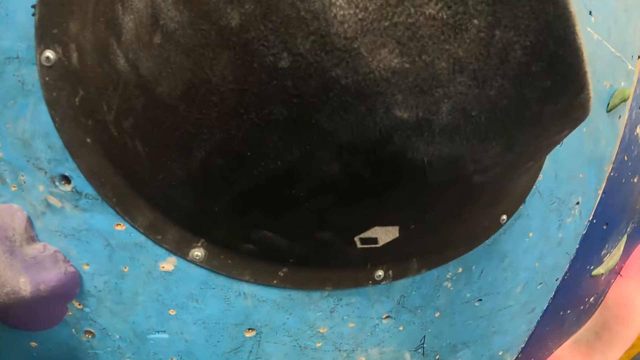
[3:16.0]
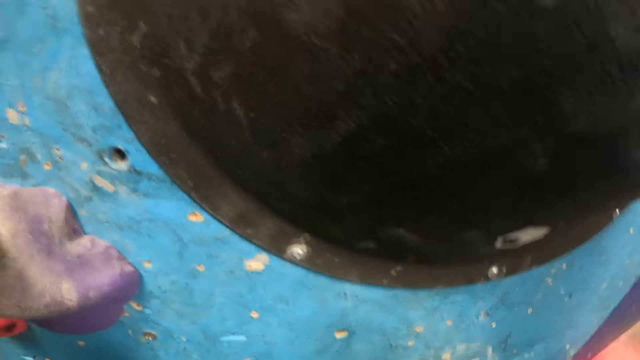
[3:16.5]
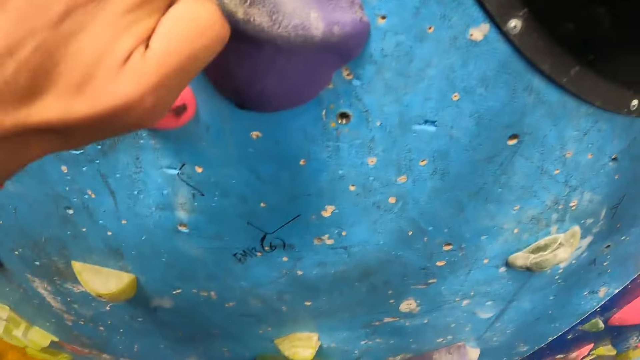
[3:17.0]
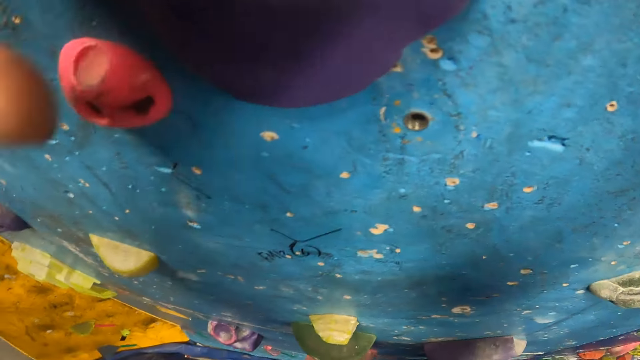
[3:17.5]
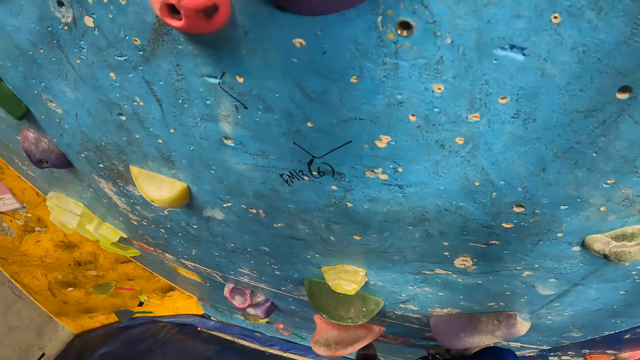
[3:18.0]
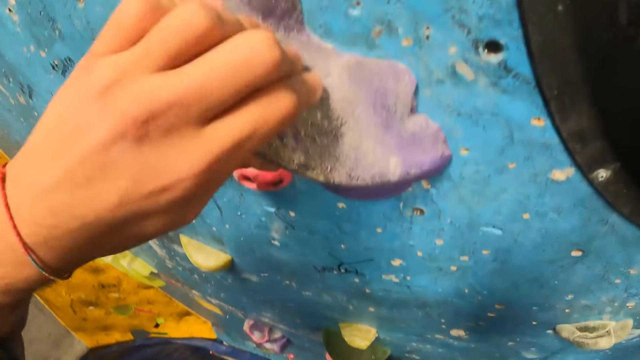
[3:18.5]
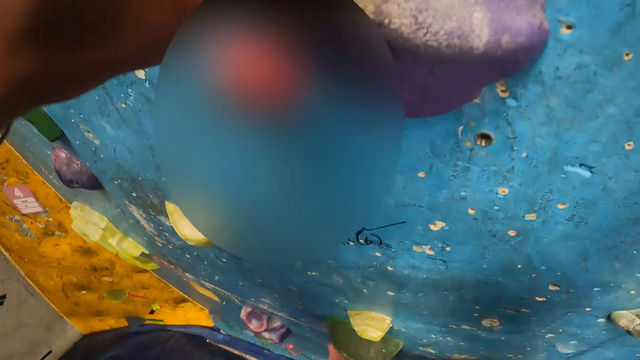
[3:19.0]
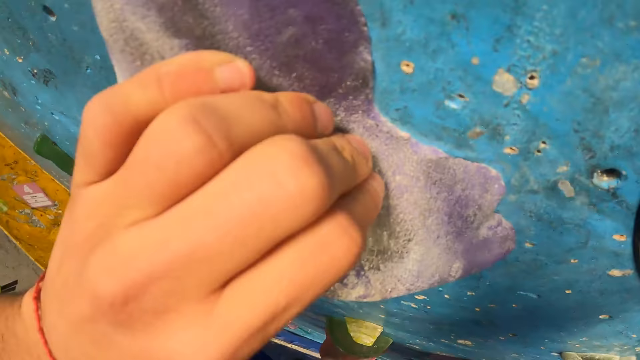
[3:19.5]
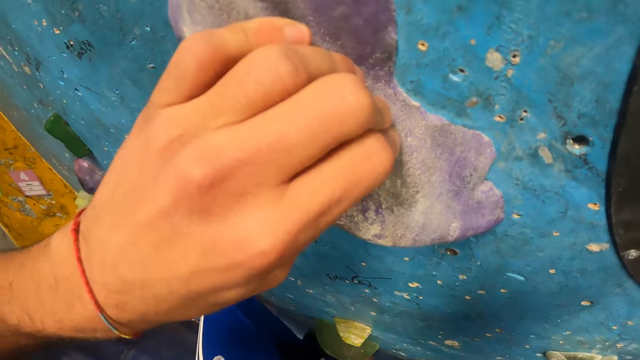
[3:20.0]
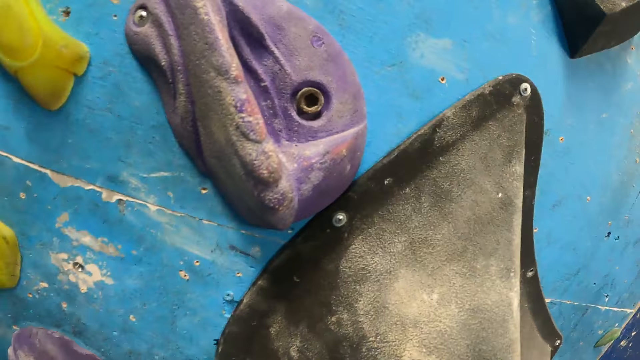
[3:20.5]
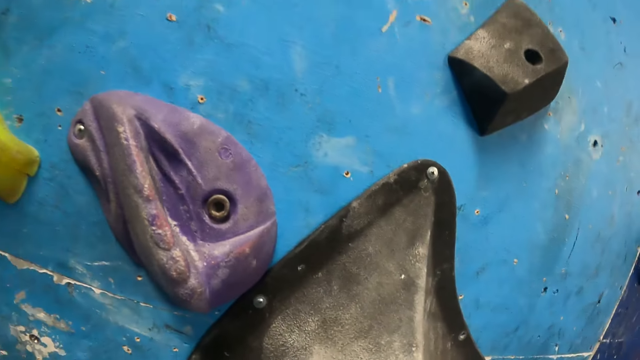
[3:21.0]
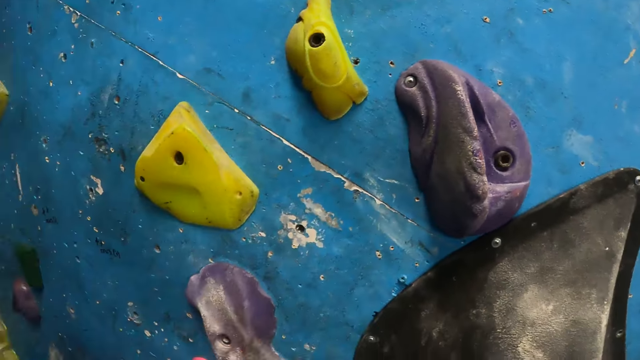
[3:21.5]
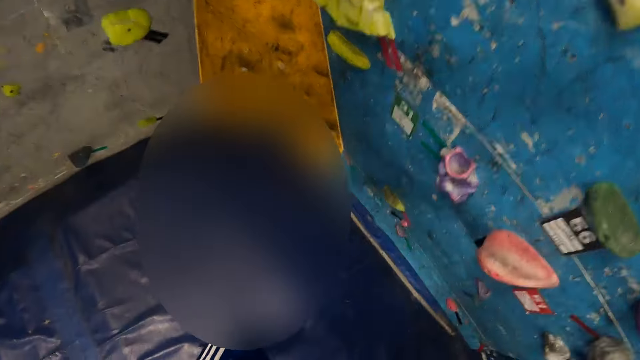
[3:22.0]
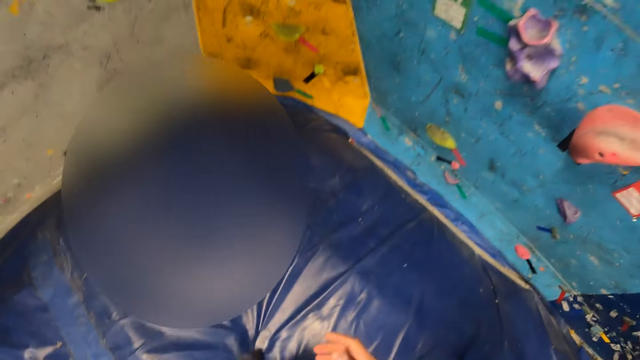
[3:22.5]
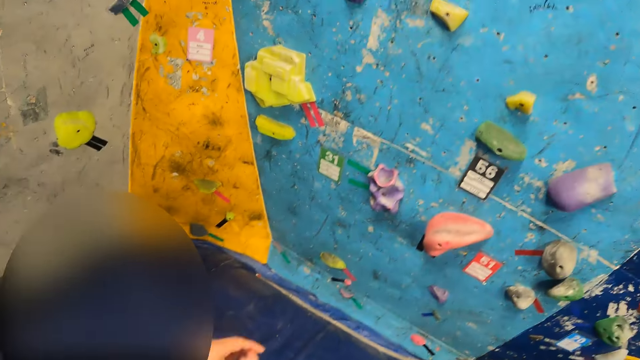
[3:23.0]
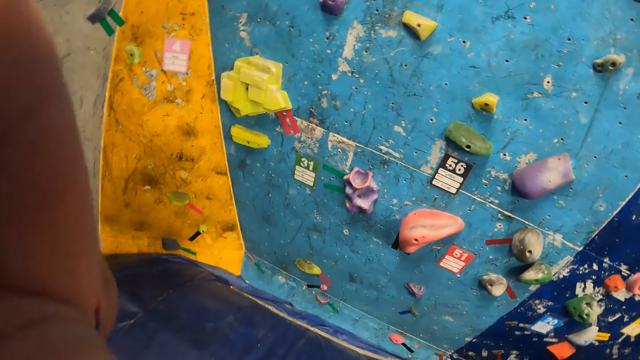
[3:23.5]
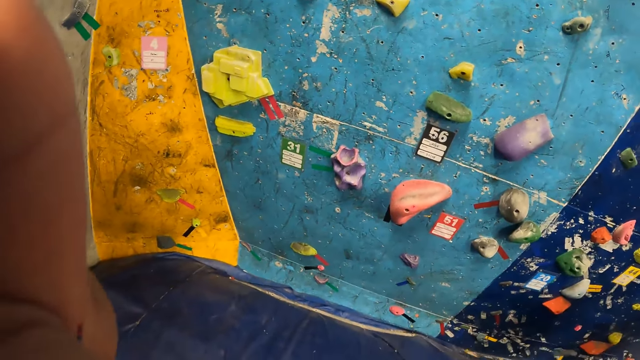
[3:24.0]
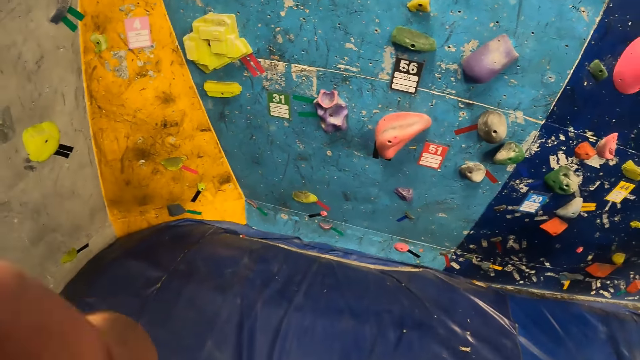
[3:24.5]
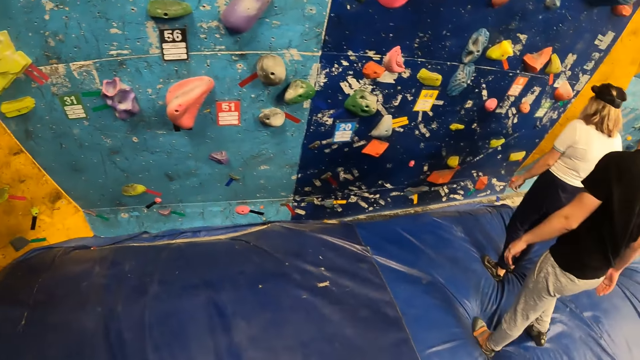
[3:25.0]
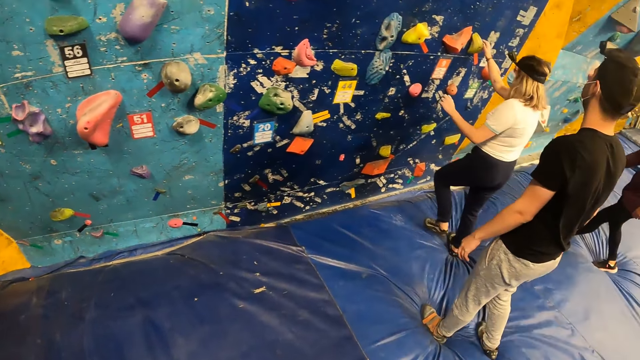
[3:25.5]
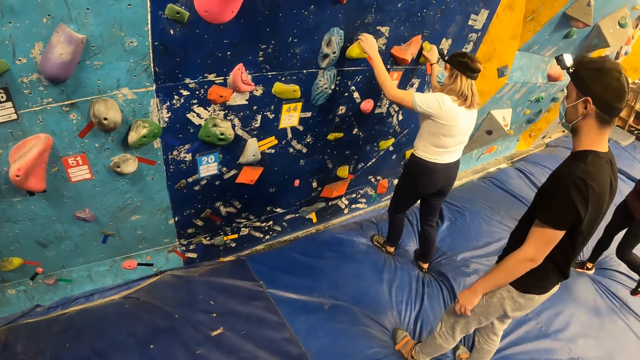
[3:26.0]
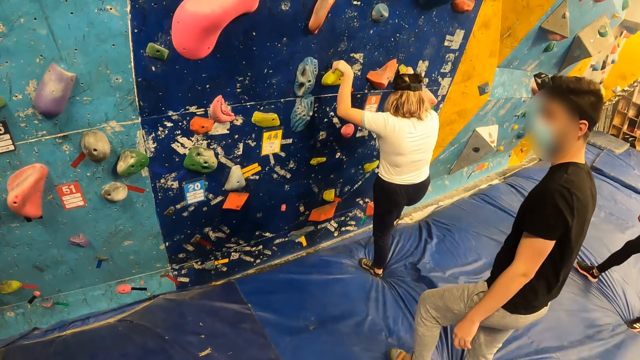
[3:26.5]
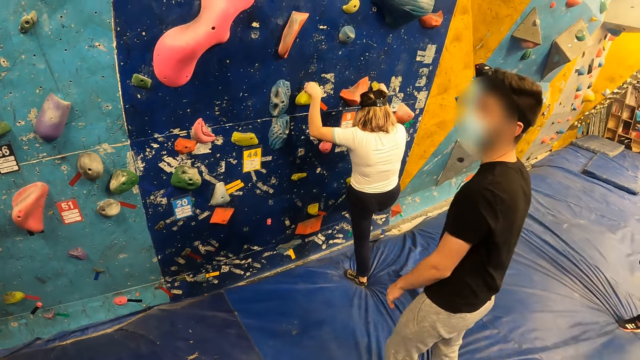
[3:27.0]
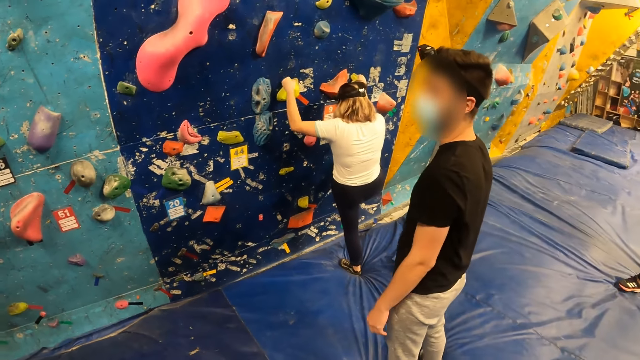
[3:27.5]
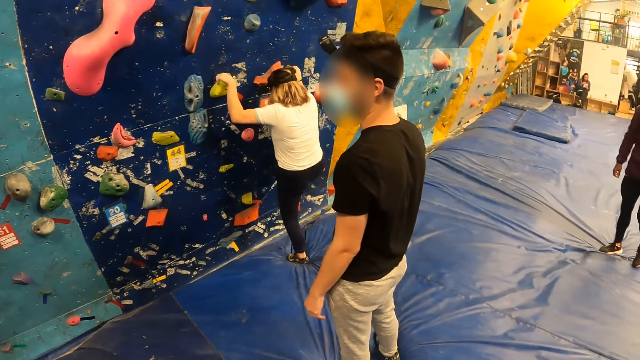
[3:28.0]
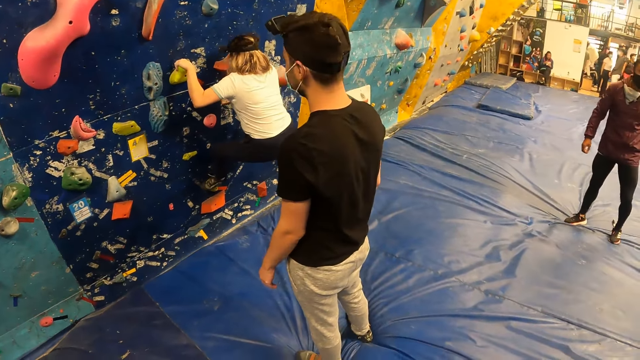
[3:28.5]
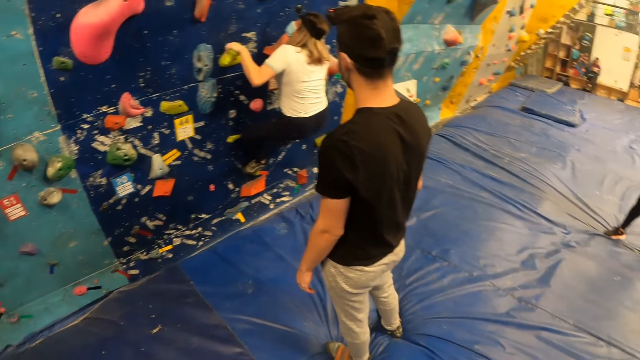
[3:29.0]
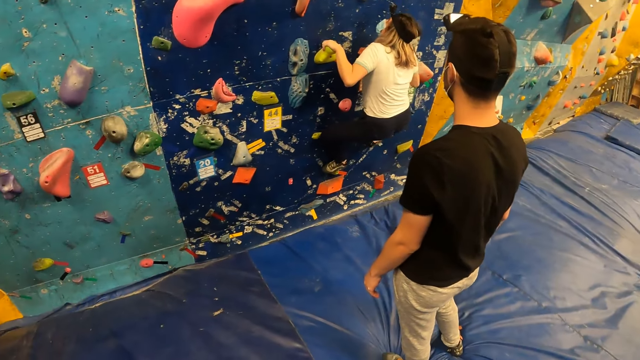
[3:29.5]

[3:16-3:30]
The camera wearer falls from the sky blue background rock. He adjusts his camera with his left hand. He lowers his left hand. The woman climbs a rock with her hands and legs.

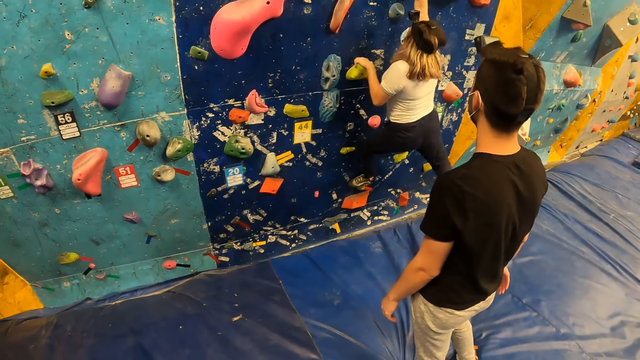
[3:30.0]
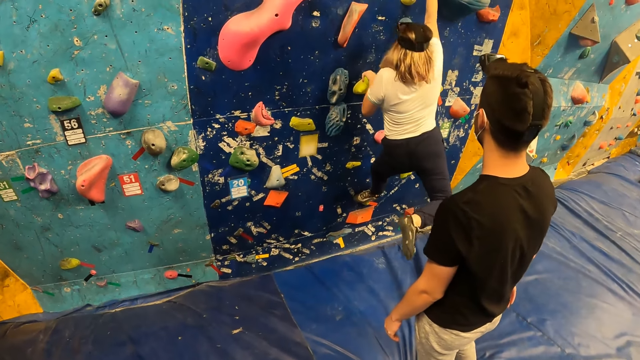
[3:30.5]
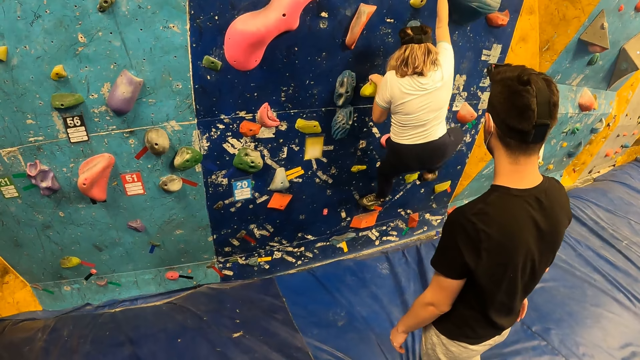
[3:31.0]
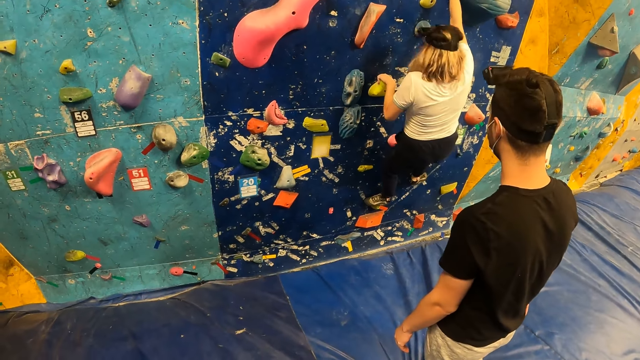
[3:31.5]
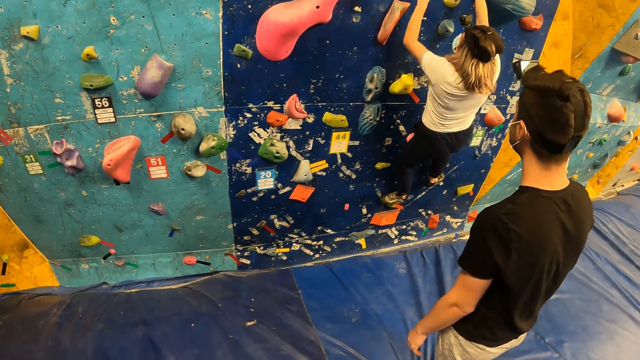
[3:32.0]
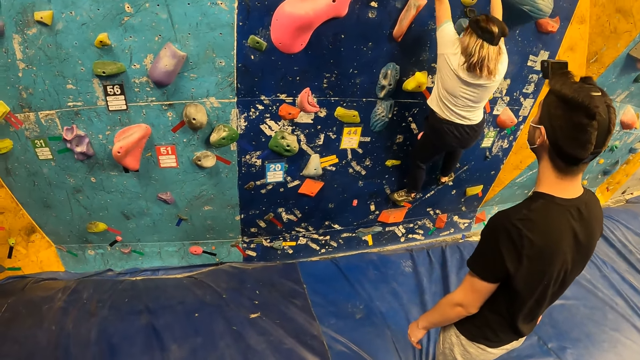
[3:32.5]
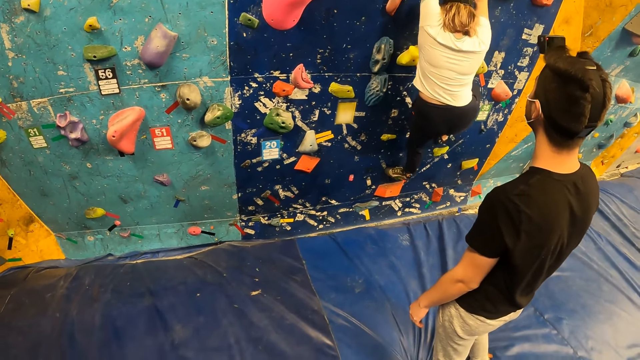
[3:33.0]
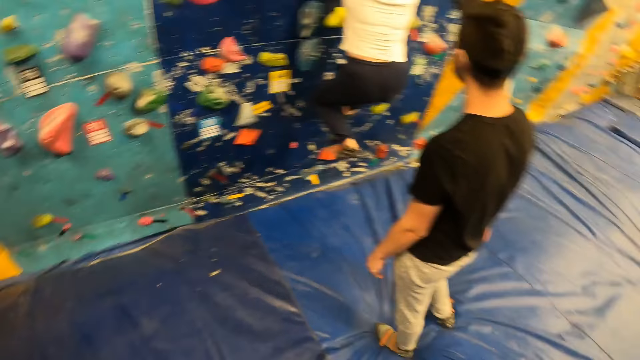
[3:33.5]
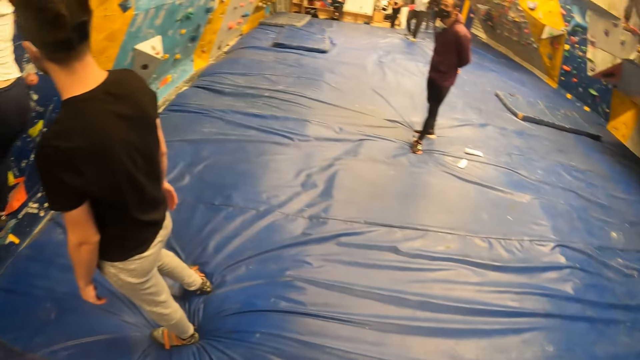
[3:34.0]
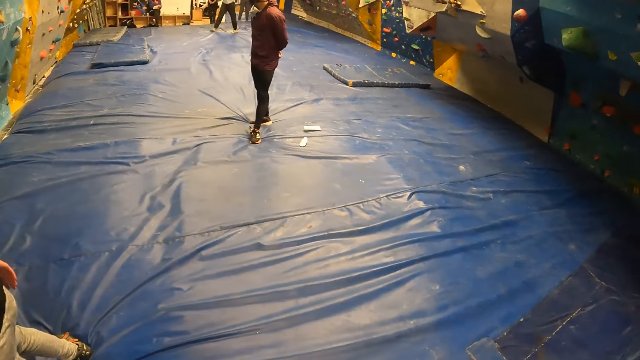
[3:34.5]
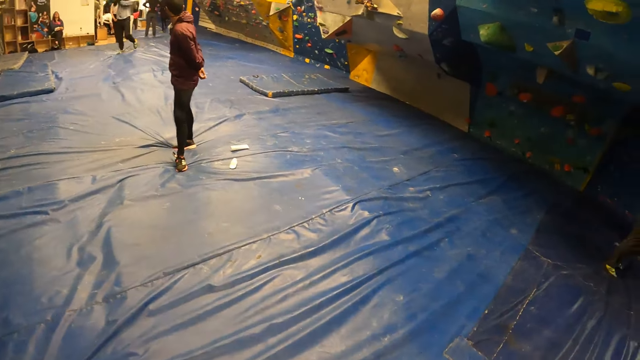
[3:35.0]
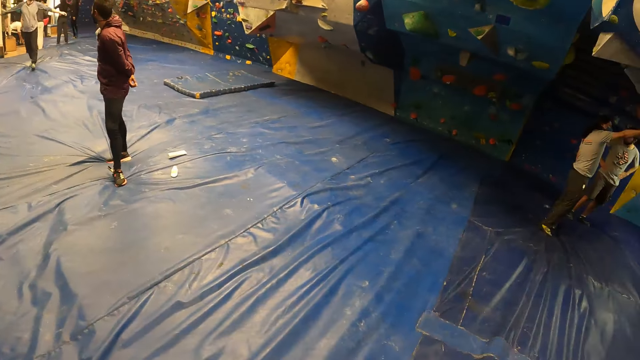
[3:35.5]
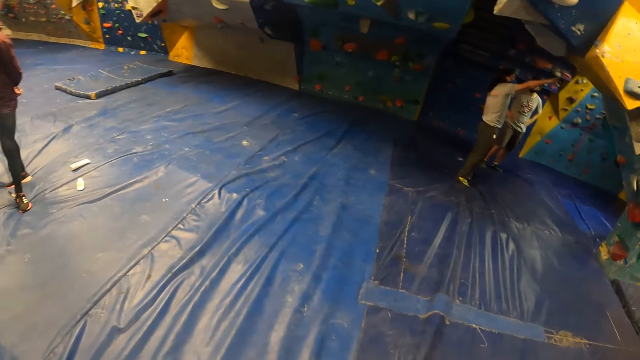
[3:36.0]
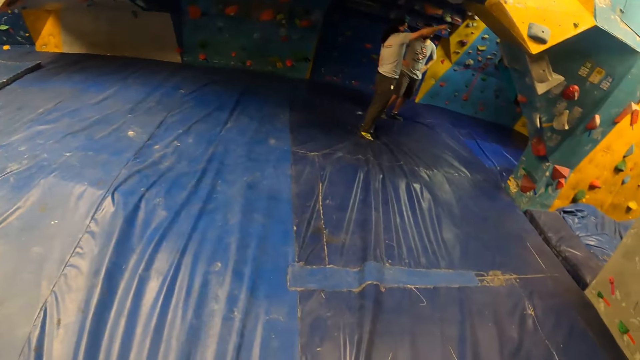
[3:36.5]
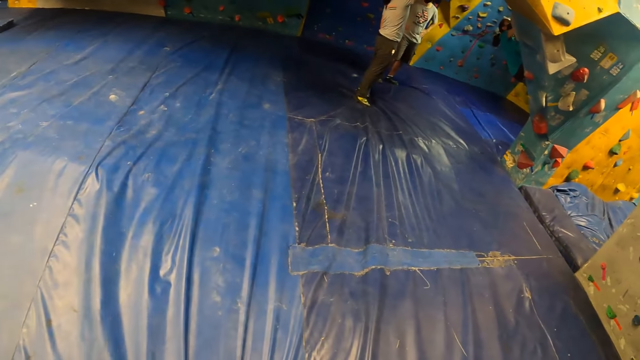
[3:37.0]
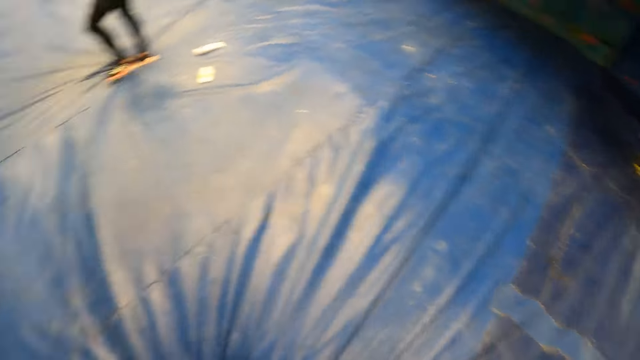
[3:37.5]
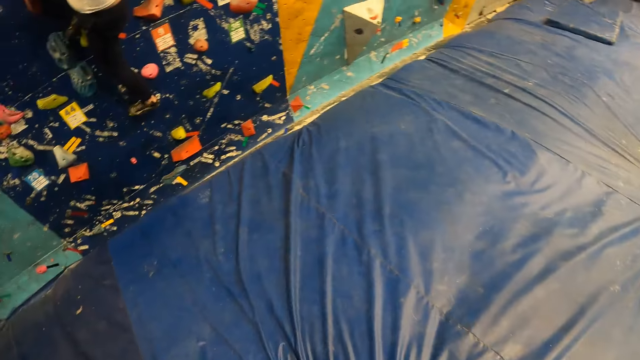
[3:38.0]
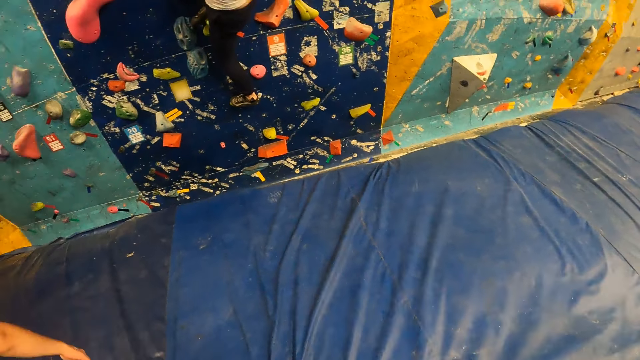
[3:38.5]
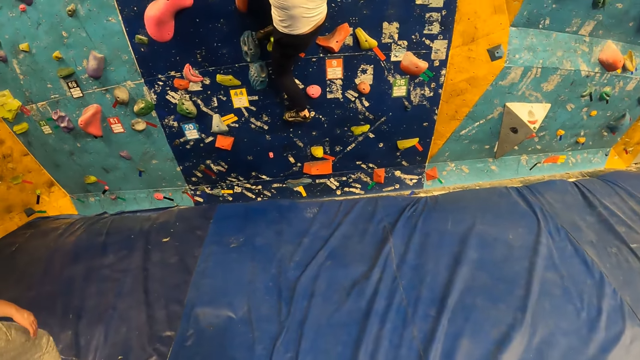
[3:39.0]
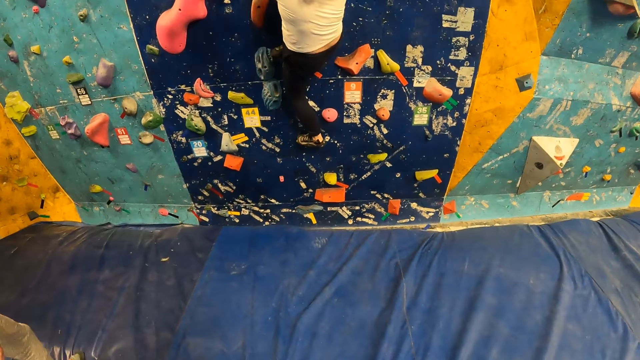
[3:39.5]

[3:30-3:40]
The camera wearer walks around.
